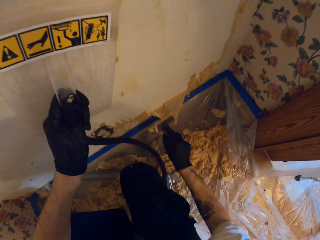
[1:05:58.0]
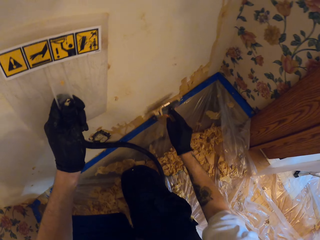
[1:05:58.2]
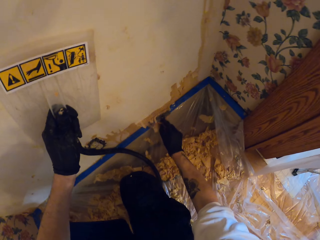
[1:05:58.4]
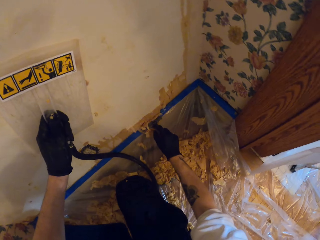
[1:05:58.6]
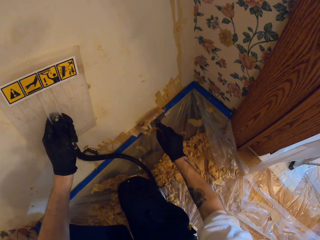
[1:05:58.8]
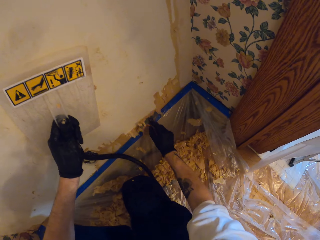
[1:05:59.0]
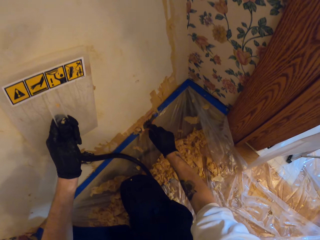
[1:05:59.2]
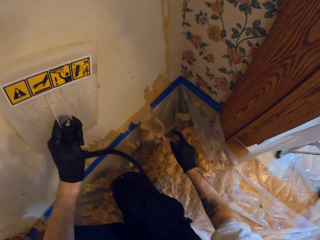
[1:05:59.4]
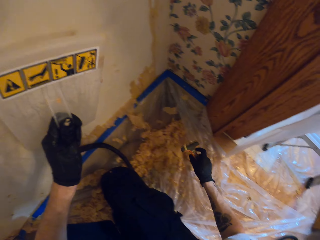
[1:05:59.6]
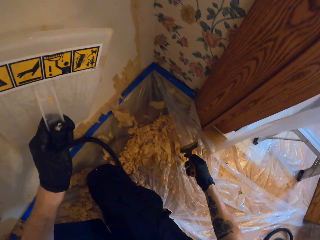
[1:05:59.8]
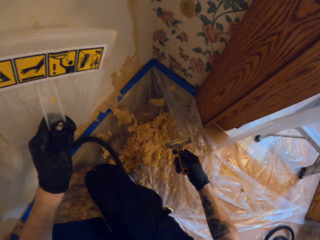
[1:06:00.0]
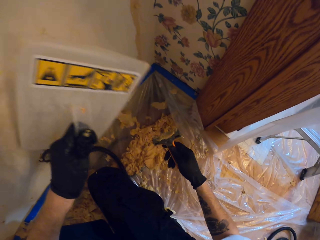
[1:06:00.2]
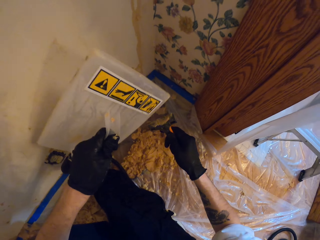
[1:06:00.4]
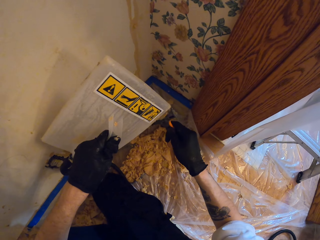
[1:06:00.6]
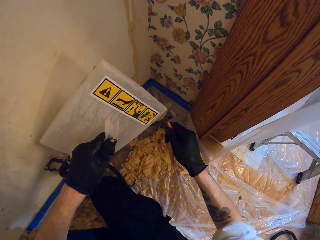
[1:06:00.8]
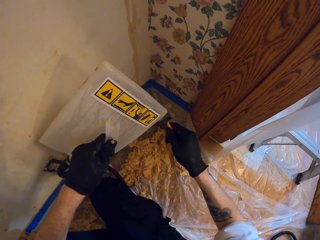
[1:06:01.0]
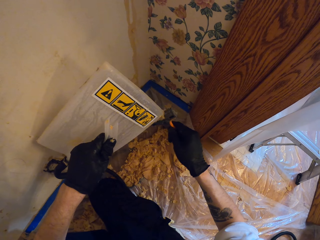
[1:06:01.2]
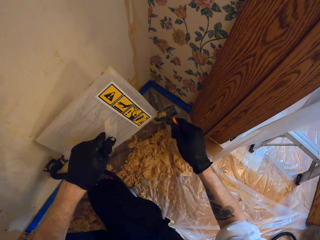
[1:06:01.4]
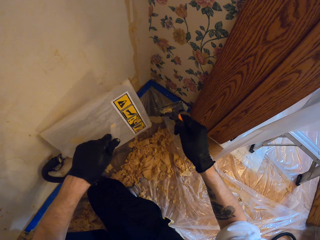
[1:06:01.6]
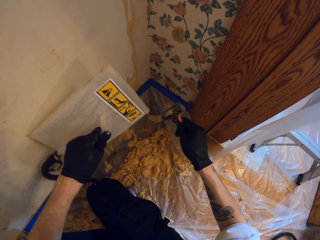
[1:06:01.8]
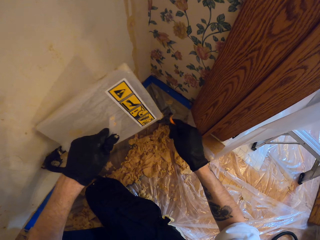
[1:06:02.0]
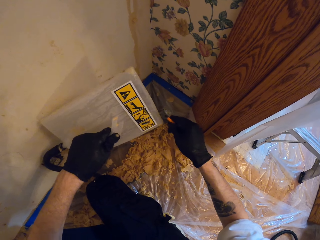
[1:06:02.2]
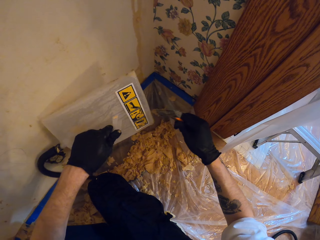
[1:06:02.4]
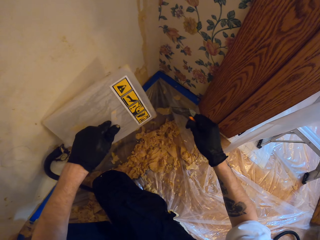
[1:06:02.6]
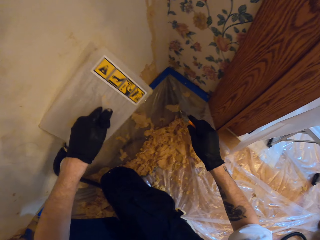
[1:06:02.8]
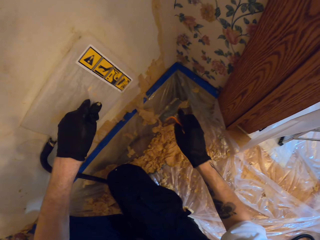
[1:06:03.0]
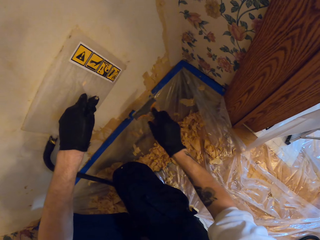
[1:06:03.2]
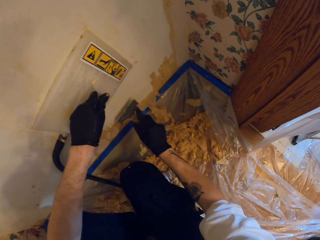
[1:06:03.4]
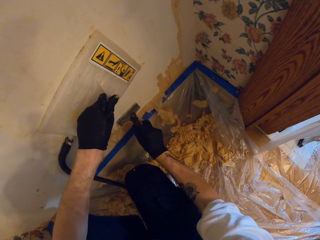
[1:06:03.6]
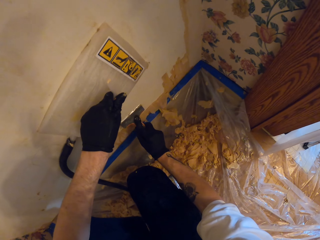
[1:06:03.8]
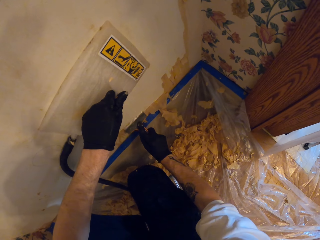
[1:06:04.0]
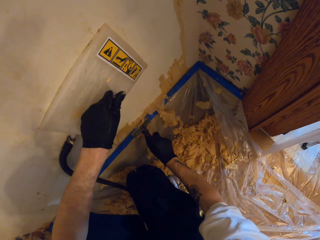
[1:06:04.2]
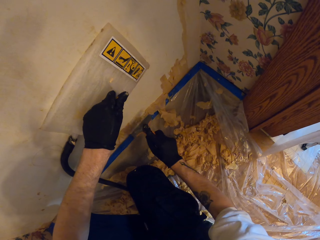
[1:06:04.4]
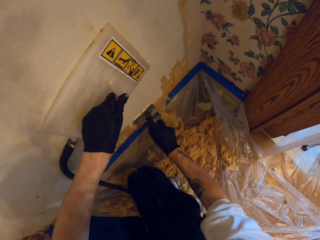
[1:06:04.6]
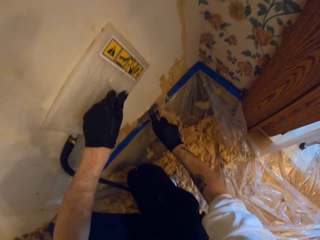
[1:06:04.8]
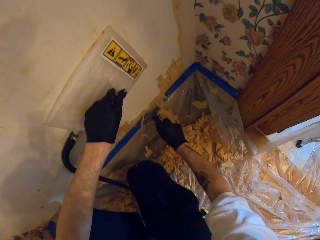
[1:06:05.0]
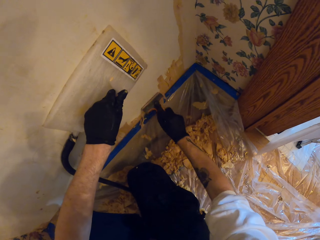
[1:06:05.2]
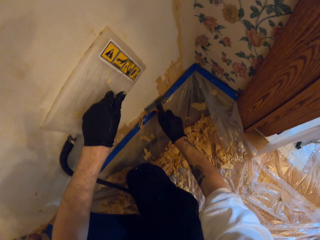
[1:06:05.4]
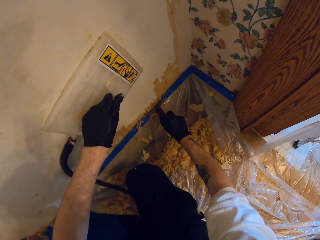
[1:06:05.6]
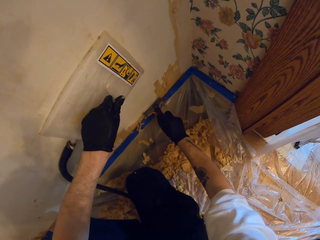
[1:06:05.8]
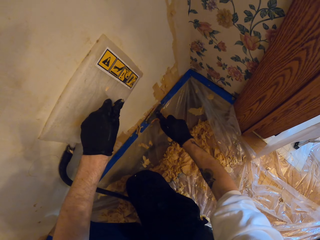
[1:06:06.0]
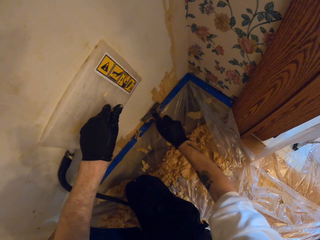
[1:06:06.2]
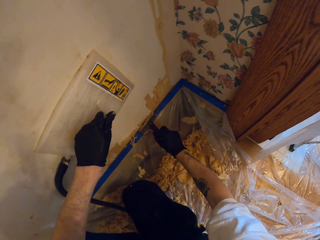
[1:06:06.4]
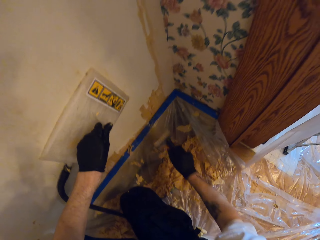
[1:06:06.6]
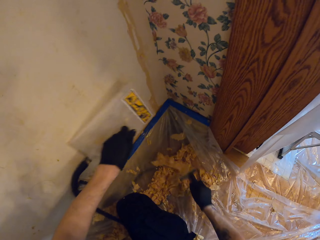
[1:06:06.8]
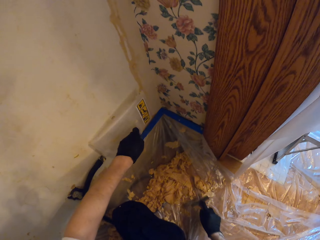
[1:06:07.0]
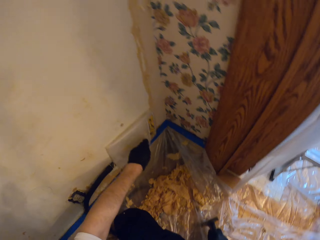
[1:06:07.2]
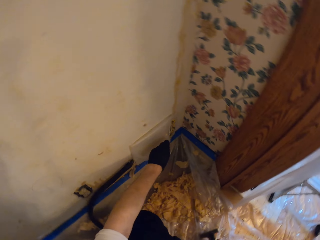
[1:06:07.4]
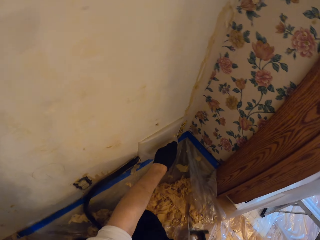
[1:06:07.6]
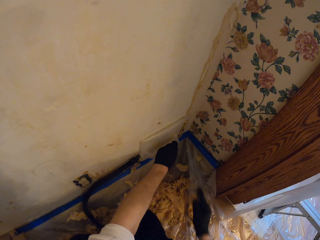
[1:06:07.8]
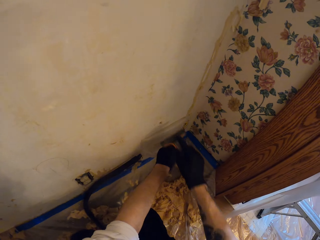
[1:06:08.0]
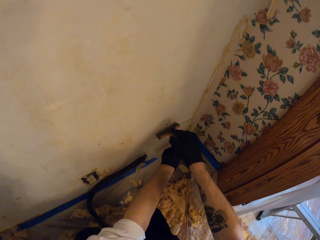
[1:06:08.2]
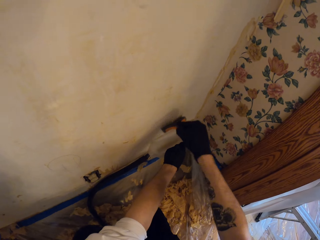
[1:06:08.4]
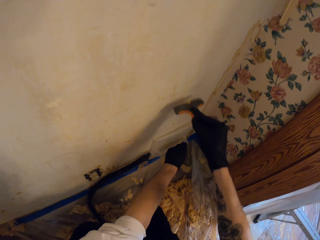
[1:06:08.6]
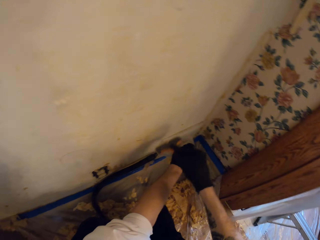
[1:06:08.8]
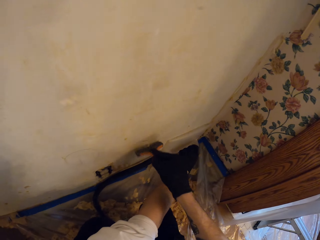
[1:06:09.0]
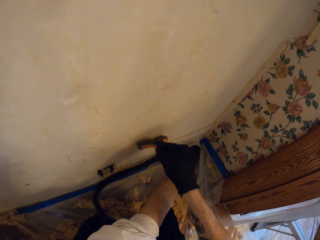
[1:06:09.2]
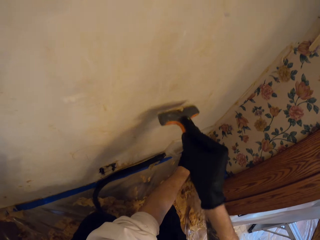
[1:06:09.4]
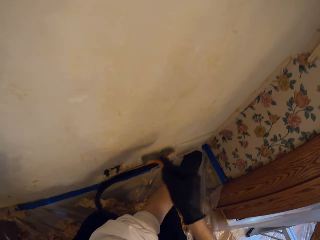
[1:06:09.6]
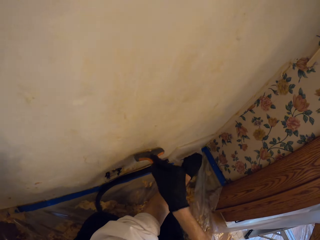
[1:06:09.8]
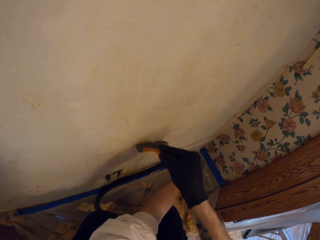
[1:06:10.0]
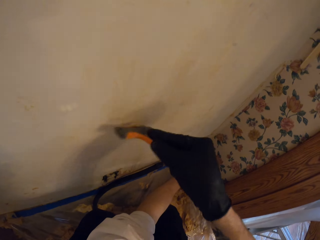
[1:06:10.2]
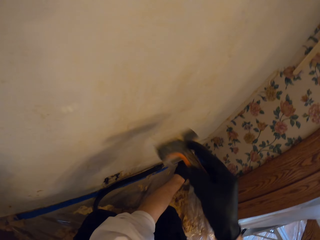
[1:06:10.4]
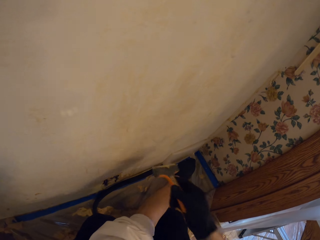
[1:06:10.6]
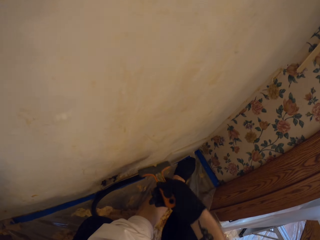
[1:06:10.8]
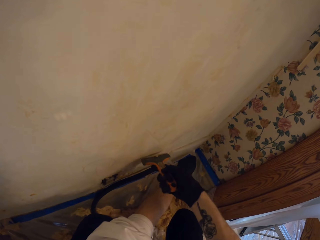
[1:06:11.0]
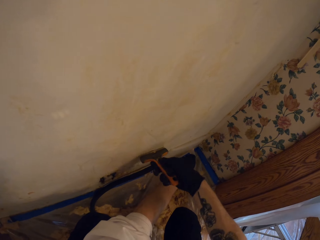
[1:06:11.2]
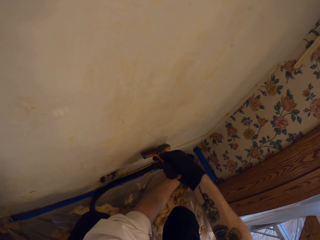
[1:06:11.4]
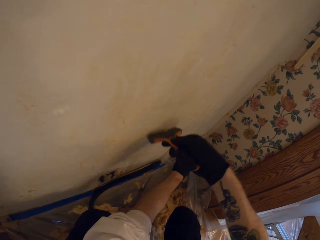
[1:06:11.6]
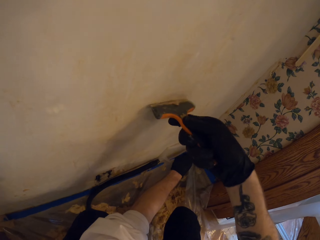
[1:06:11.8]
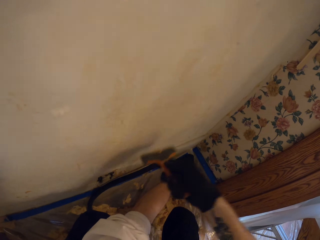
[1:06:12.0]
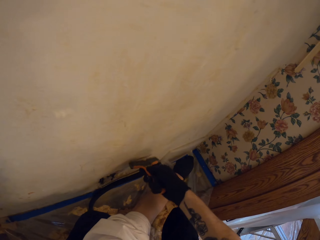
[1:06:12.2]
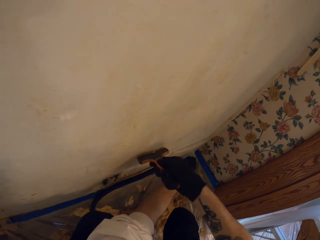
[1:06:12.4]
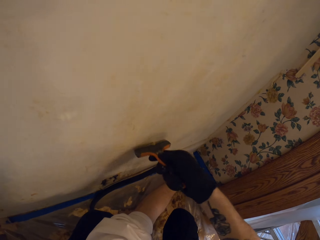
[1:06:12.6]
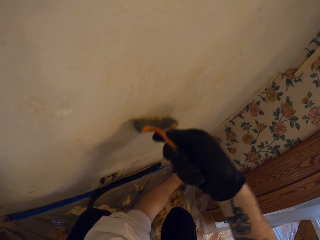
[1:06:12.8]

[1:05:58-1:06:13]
The camera wearer stares at the wall scraper. They remove dirt from the wall scraper. They wipe the scraper with the wallpaper steamer. They remove the paper on the wall with the scraper. They hold the wallpaper steamer on the wall. They scrape the wall.

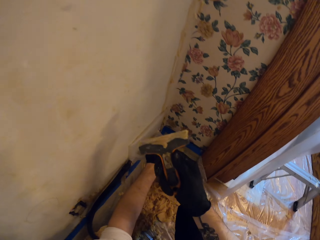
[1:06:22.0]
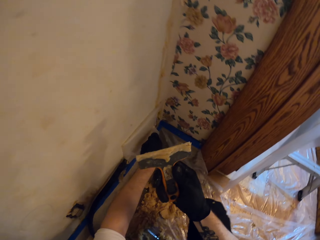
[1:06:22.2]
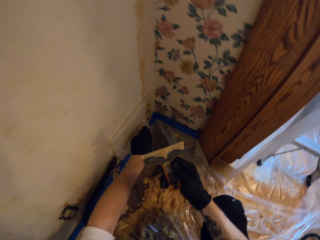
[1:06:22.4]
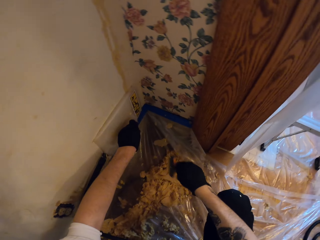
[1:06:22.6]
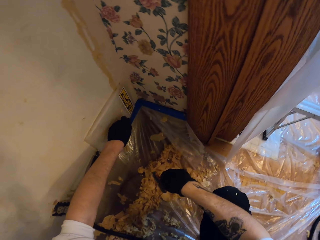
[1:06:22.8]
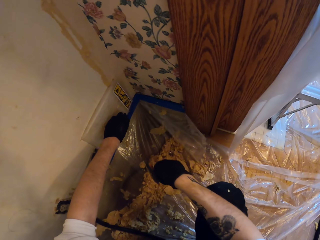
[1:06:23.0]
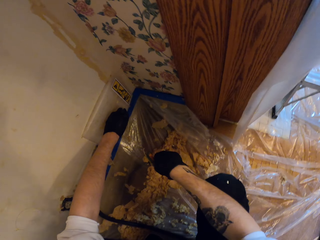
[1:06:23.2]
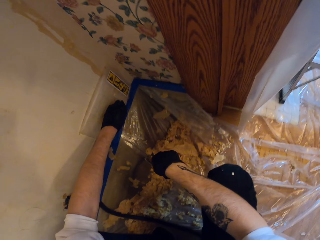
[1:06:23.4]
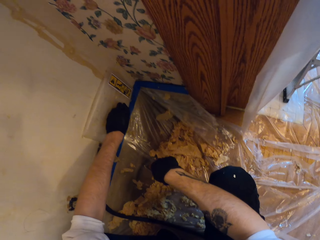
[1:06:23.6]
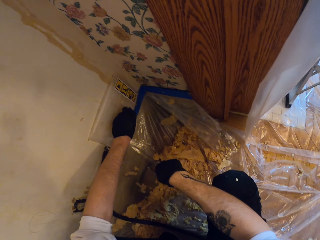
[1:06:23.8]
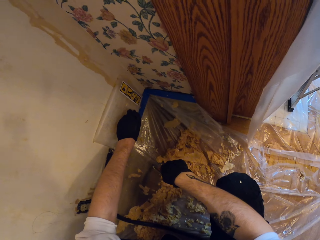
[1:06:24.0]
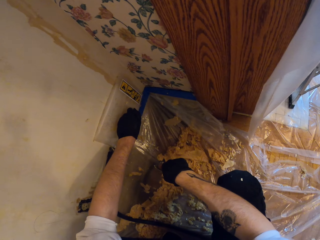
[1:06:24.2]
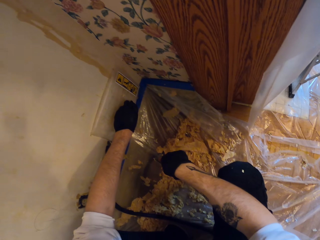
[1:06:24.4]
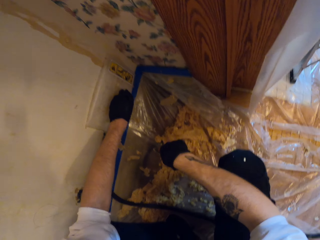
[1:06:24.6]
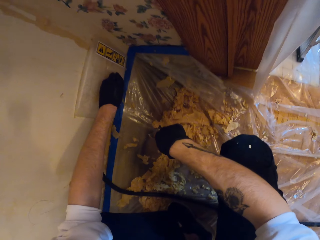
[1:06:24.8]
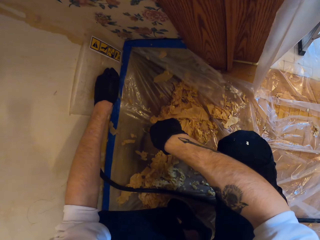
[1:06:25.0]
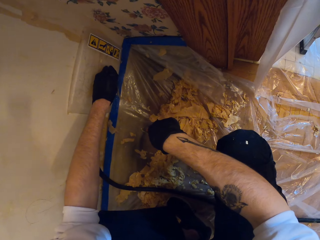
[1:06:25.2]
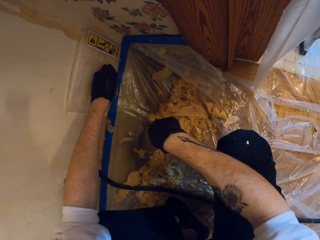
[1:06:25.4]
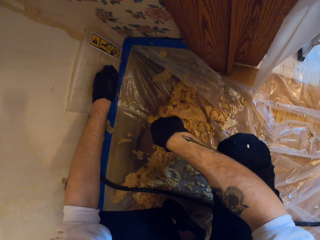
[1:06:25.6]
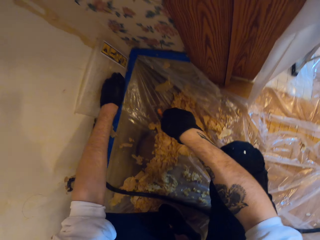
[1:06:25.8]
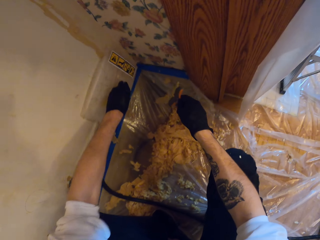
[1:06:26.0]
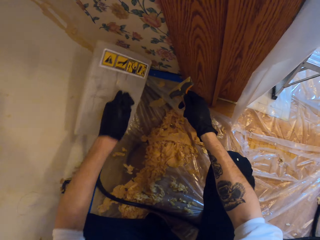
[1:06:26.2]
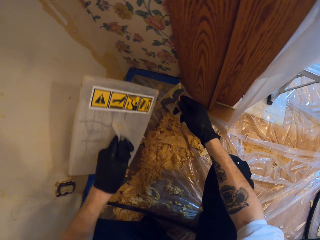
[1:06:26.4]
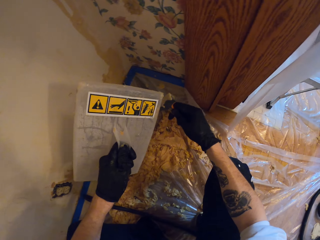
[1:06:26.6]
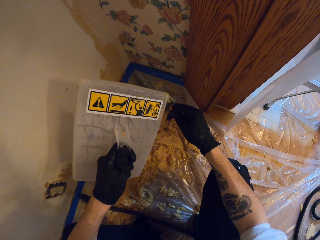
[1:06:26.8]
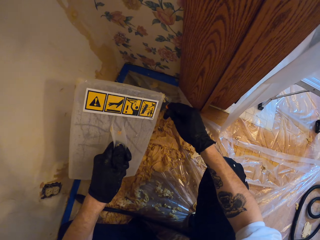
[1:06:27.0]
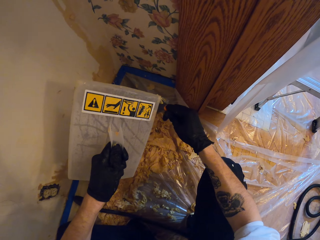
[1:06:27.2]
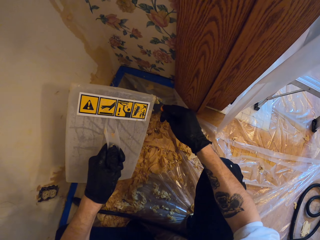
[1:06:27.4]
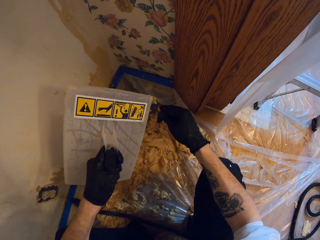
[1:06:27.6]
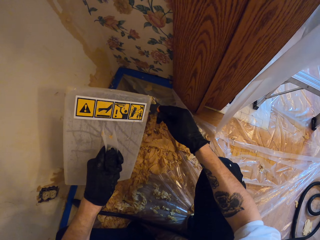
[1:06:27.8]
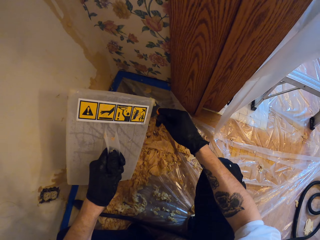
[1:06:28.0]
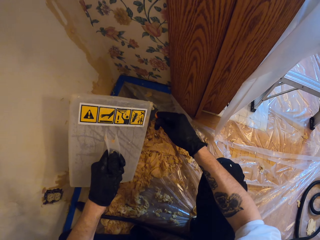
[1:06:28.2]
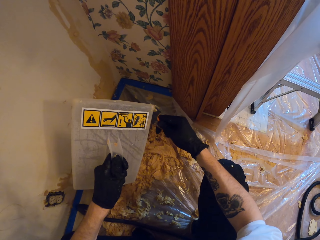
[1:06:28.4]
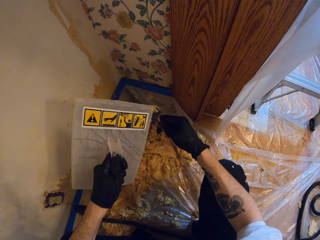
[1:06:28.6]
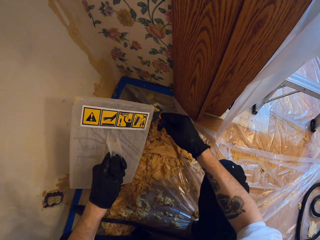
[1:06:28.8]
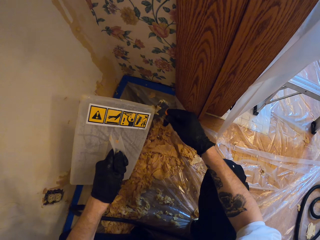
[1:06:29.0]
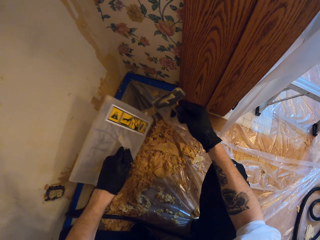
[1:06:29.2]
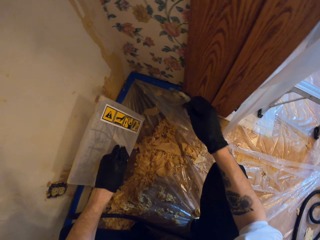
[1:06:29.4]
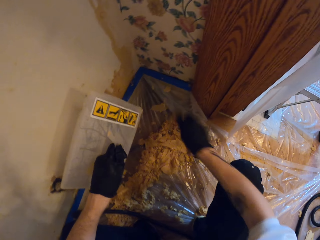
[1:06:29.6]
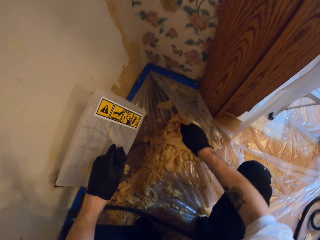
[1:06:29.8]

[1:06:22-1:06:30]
The camera wearer stares at the wall. They remove the paper from the scraper with the wallpaper steamer.
